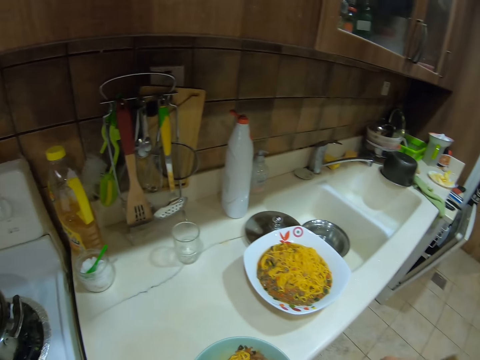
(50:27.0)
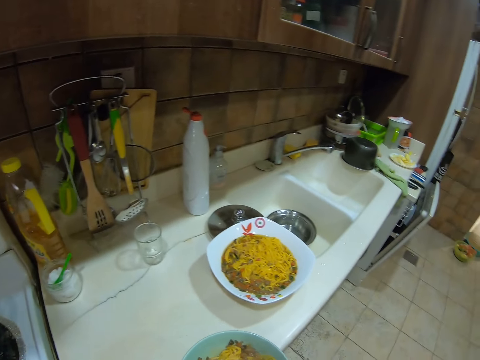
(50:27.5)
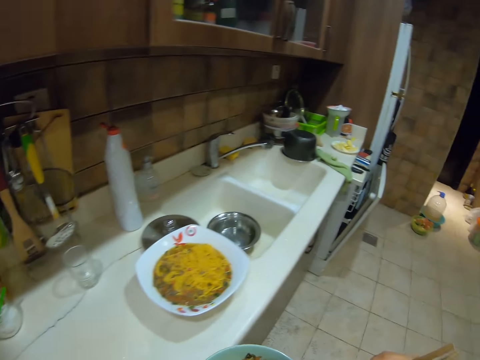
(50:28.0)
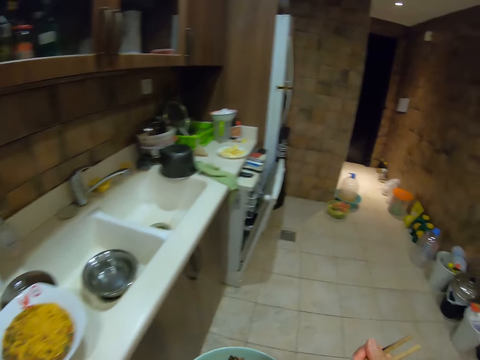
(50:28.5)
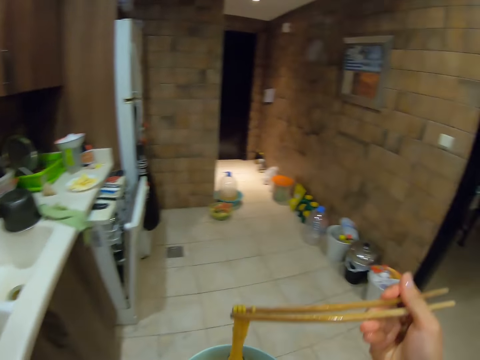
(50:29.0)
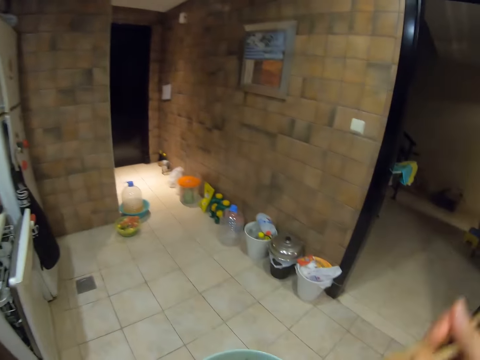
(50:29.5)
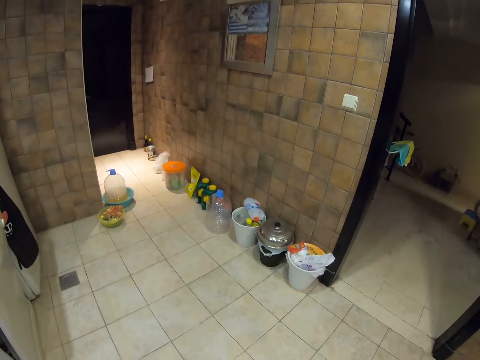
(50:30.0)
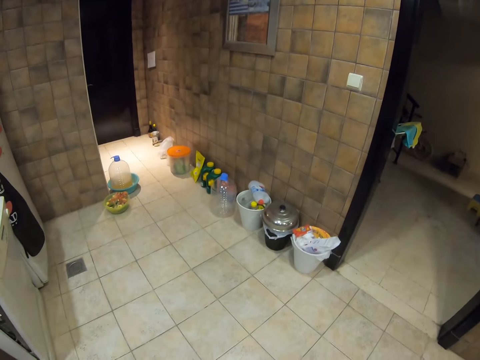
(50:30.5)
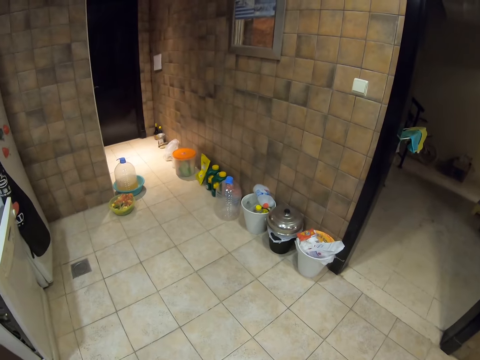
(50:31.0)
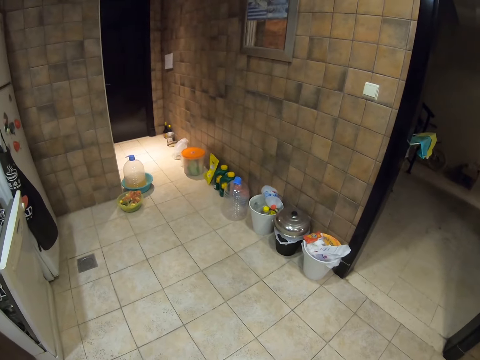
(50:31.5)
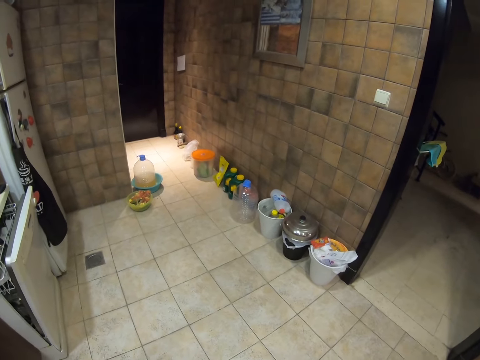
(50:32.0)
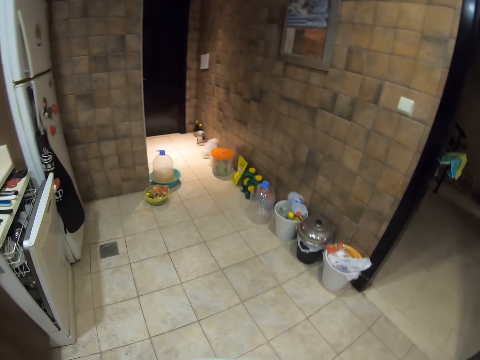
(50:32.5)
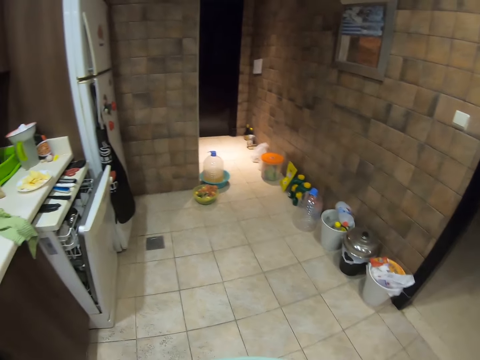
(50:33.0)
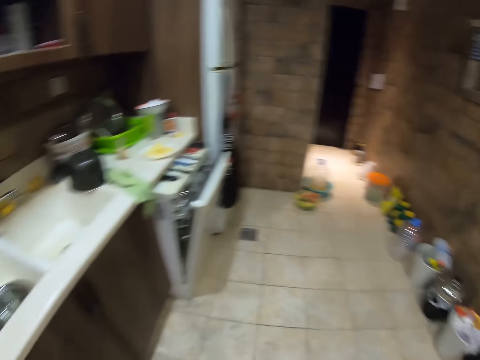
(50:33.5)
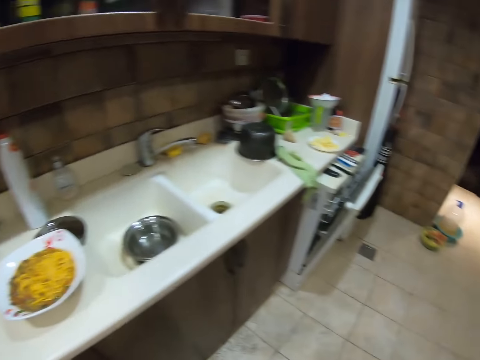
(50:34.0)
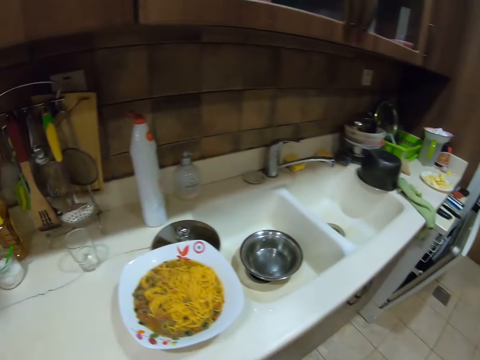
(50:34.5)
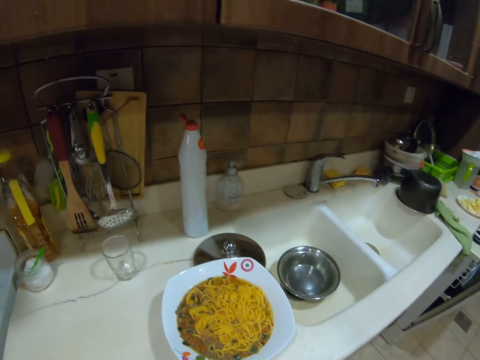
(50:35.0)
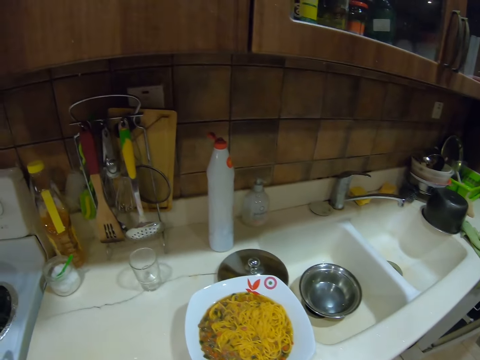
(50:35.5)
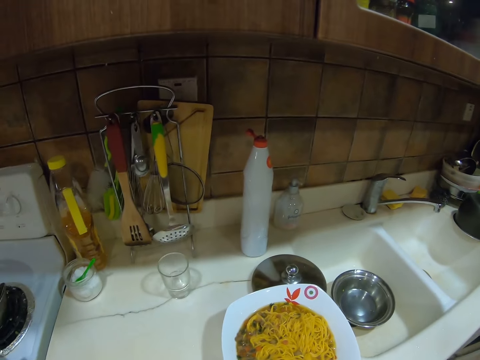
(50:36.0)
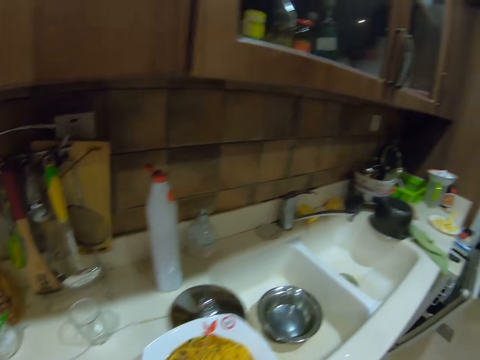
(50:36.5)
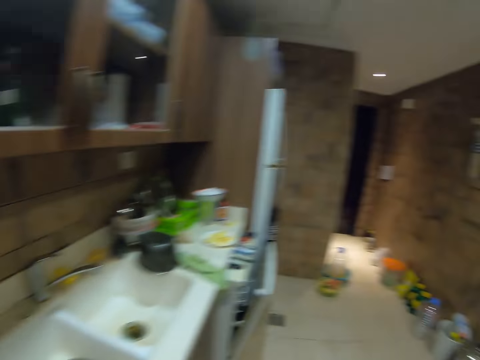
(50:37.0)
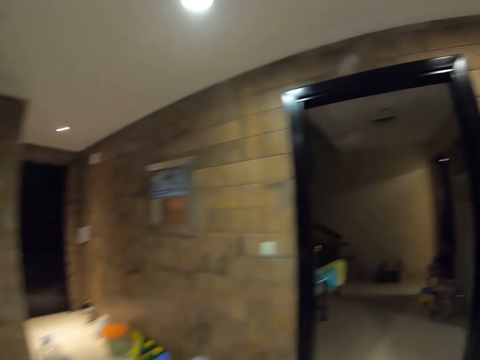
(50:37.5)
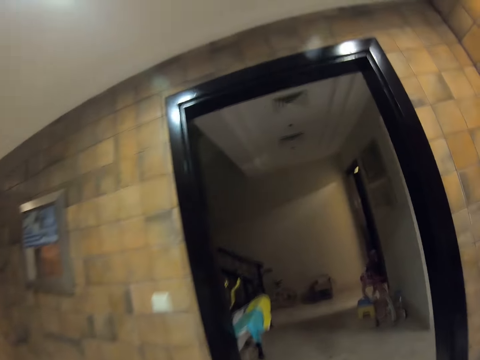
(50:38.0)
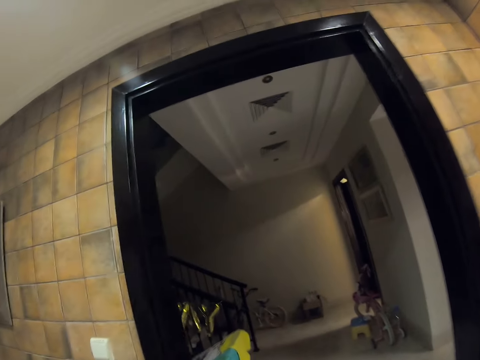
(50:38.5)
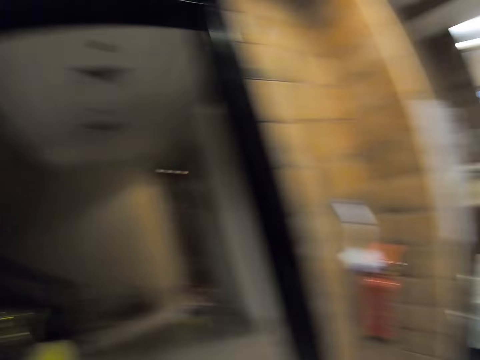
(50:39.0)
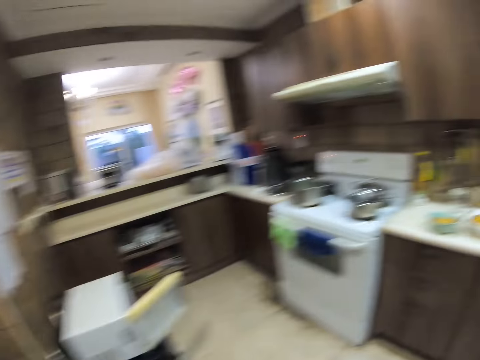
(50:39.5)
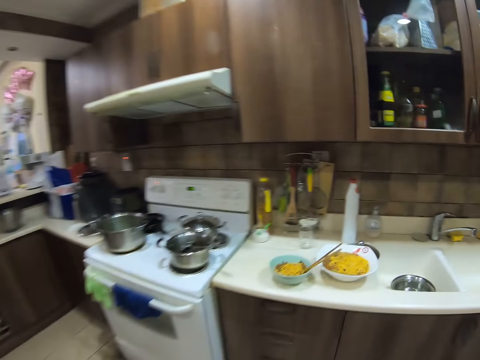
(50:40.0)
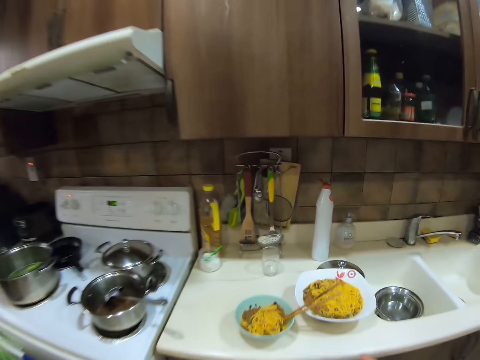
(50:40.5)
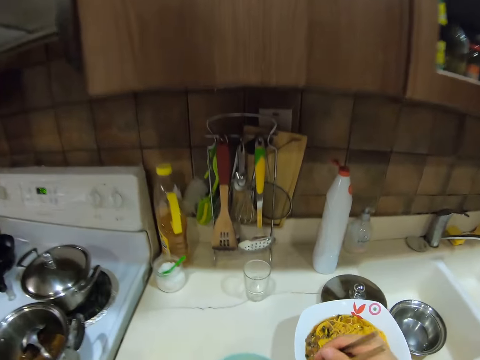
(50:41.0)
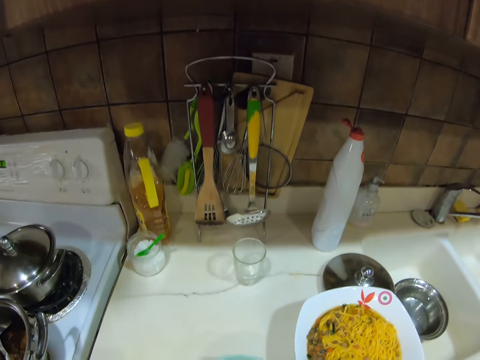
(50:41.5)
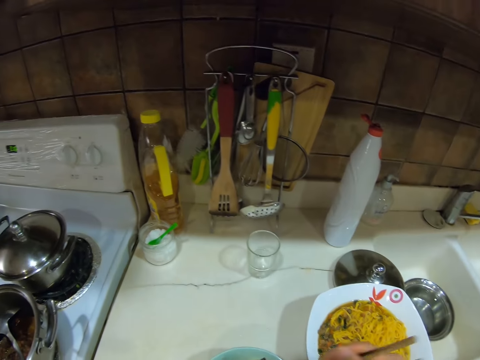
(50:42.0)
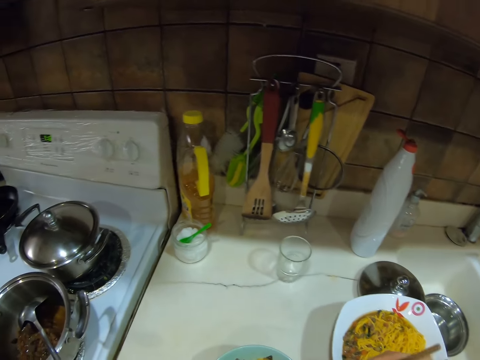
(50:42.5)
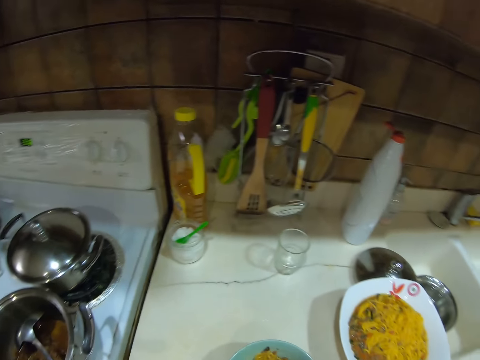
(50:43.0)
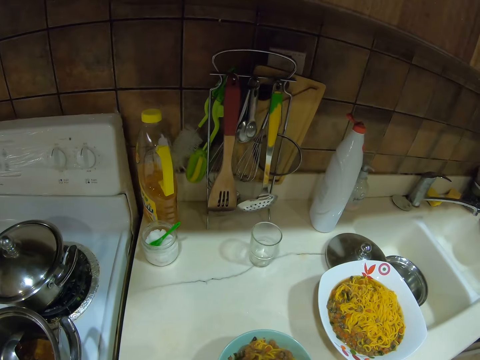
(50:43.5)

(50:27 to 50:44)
The camera wearer stirs the spaghetti. They look around the kitchen. They scoop the spaghetti with chopsticks. They put the bowl on the kitchen counter. They stare at the countertop. They look around the kitchen. They walk around the kitchen. They pick up the chopsticks from the bowl. They stir the spaghetti.

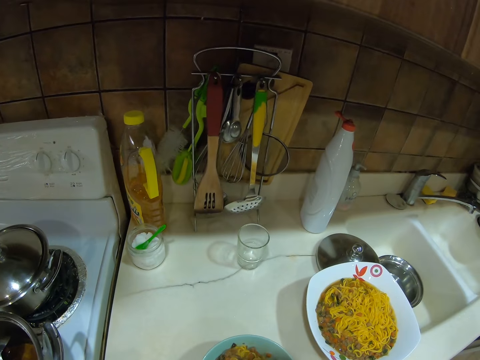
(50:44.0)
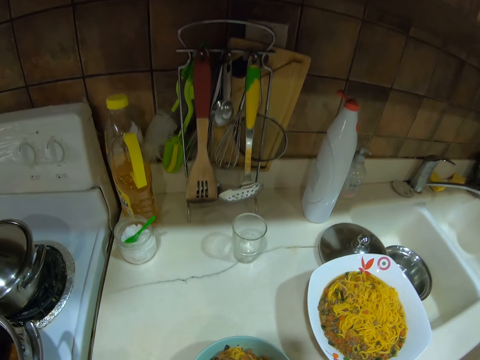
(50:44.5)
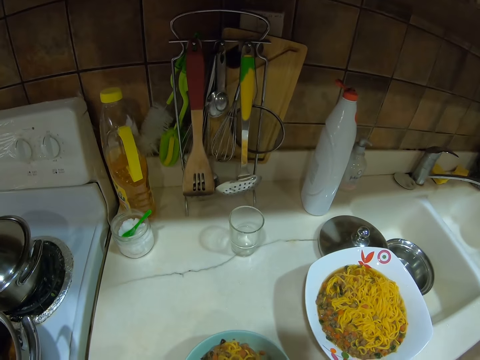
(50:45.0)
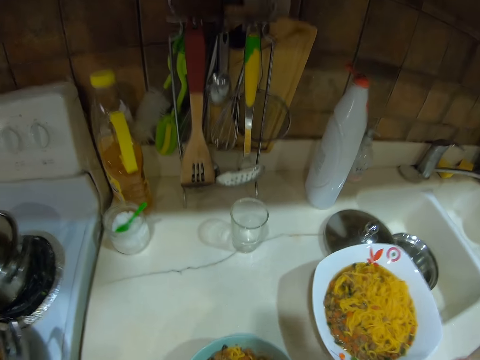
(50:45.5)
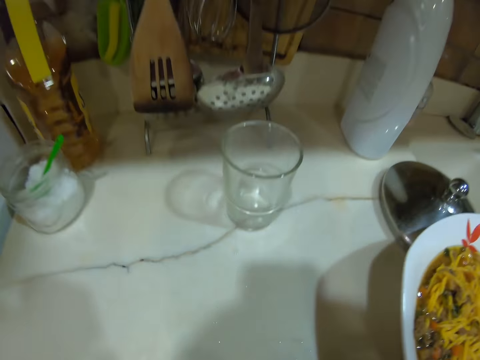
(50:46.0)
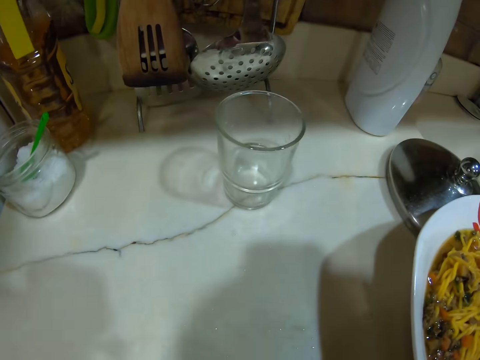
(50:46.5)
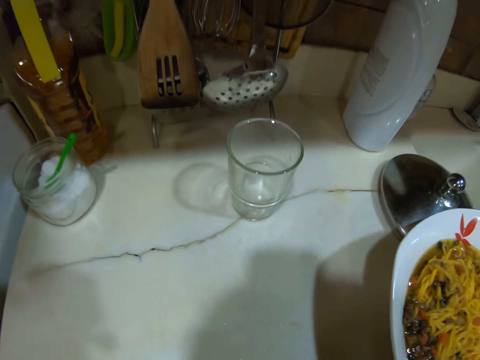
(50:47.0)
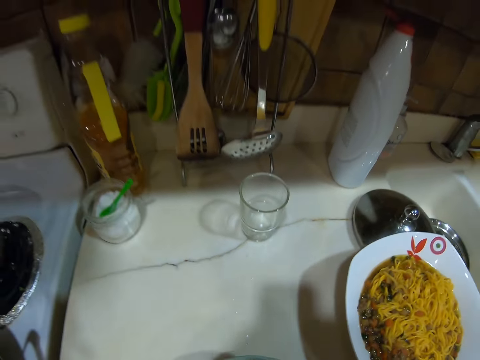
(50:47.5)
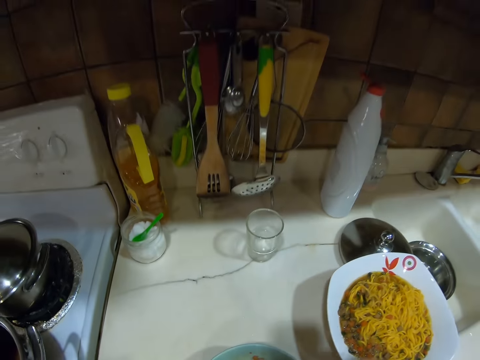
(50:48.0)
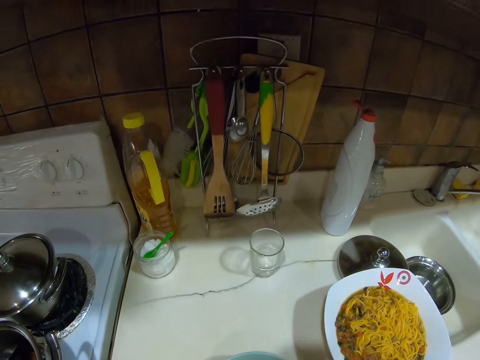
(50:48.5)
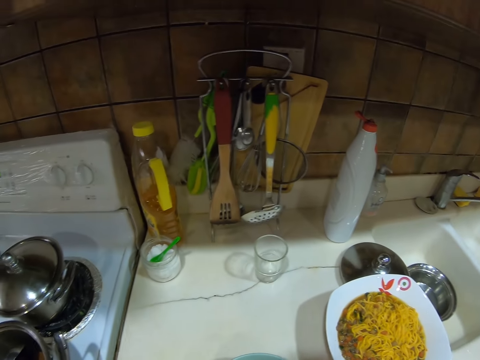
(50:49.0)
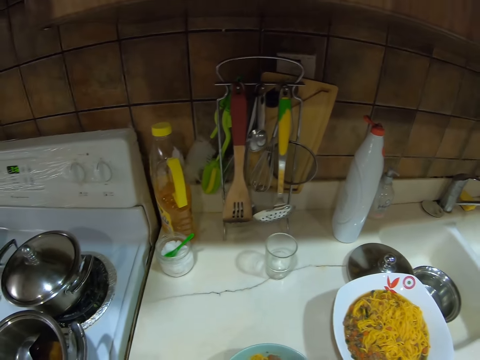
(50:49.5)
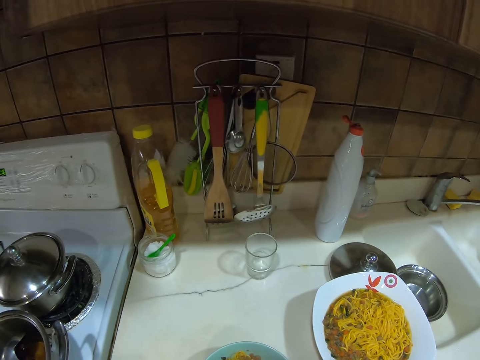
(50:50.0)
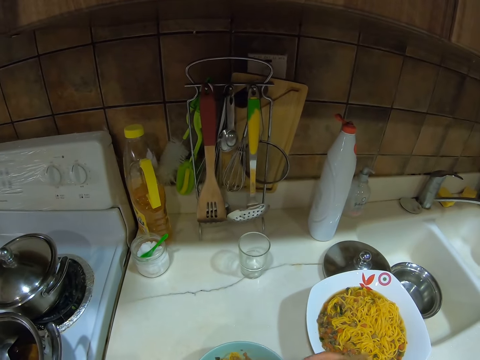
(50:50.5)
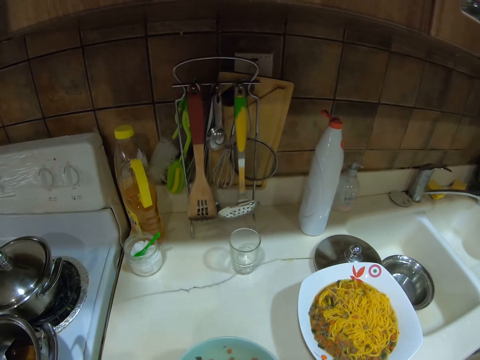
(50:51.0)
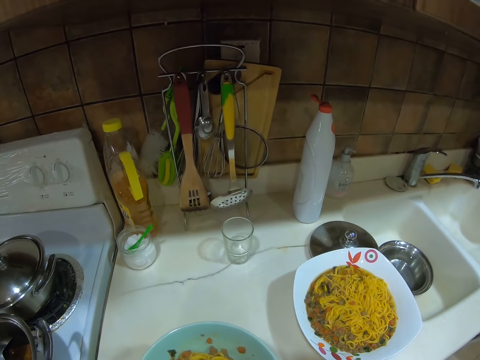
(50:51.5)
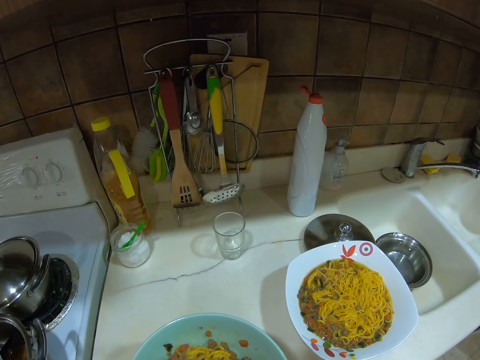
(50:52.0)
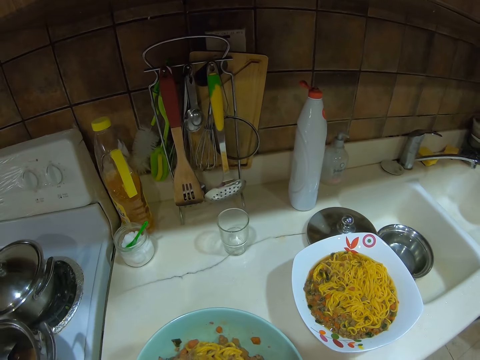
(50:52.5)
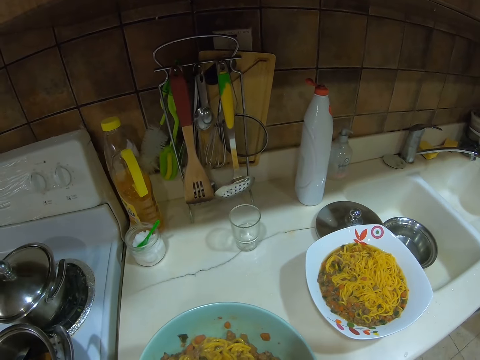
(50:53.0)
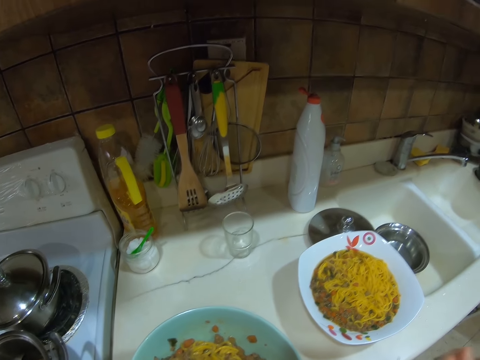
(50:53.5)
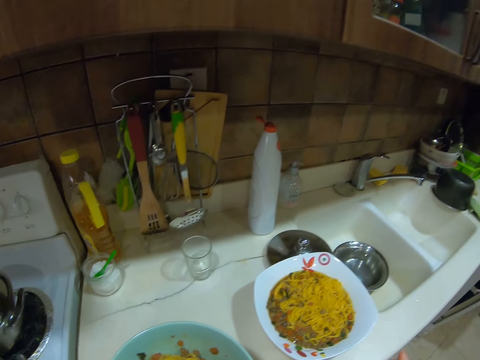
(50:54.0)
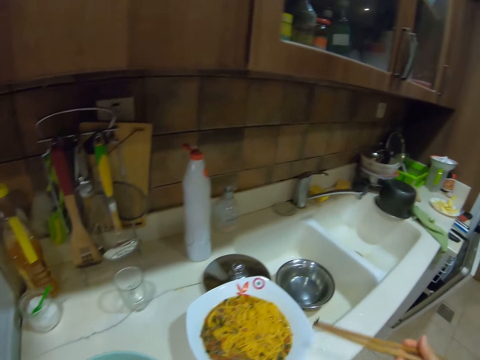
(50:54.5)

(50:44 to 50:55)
The camera wearer eats the spaghetti. They stare at the countertop. They pick up a plate. They look around the kitchen.
